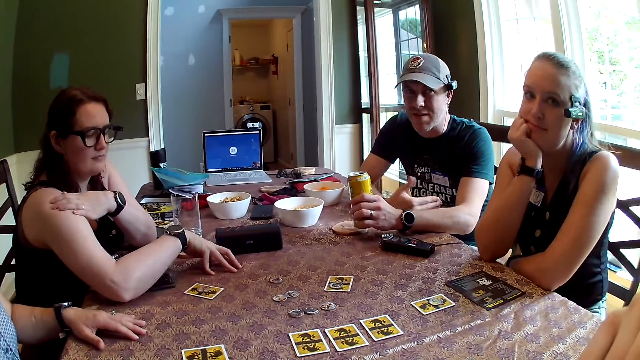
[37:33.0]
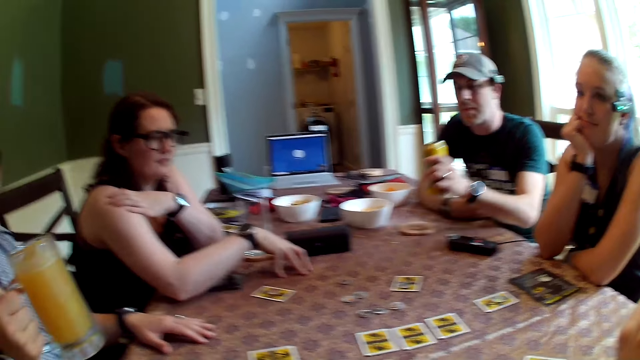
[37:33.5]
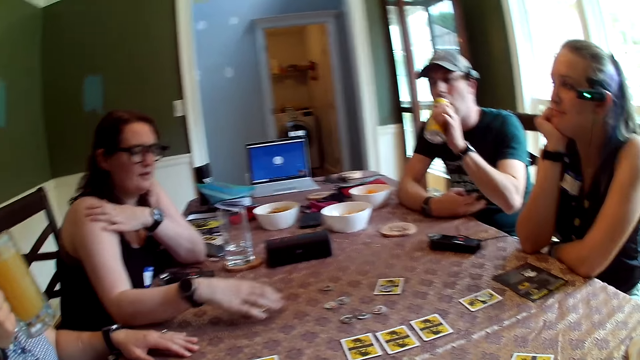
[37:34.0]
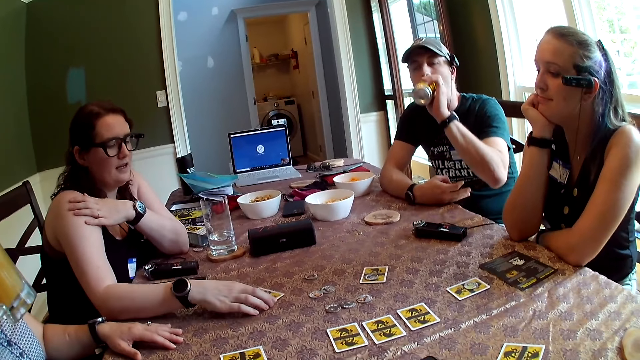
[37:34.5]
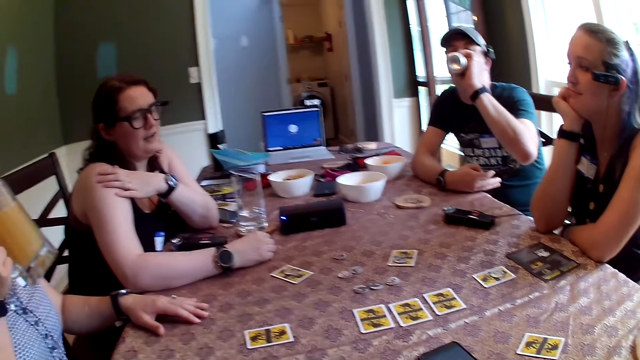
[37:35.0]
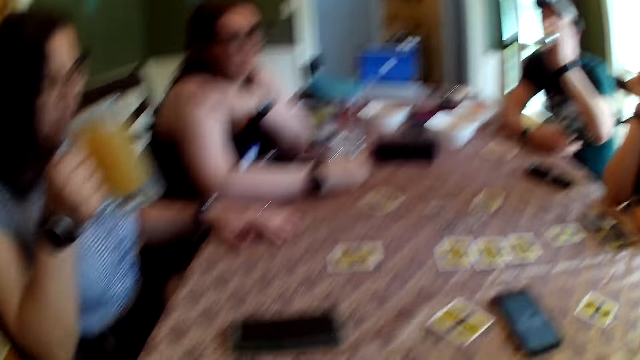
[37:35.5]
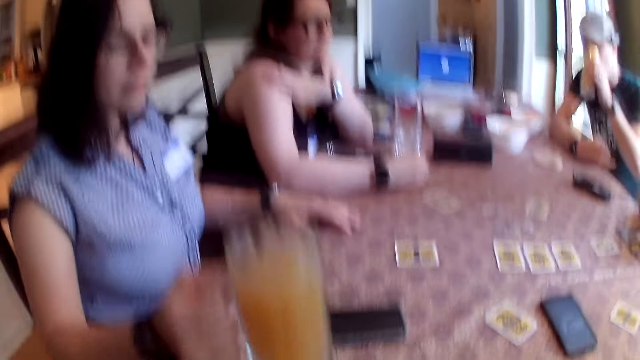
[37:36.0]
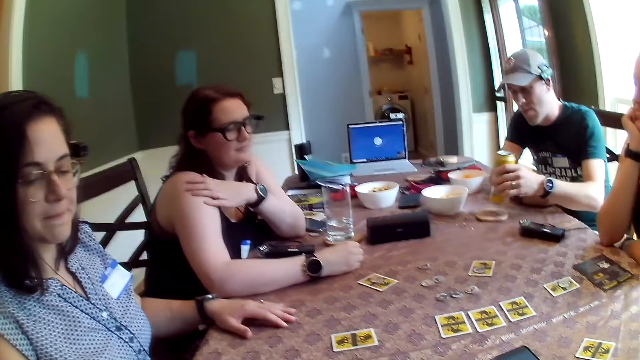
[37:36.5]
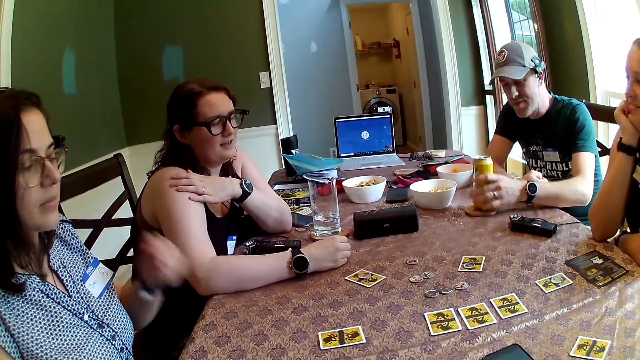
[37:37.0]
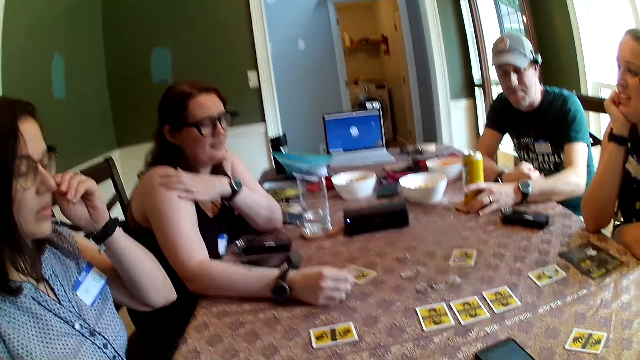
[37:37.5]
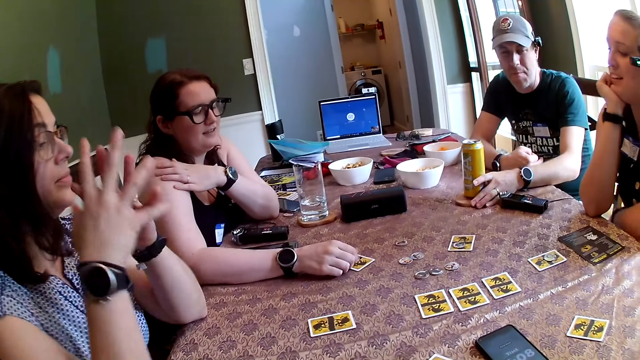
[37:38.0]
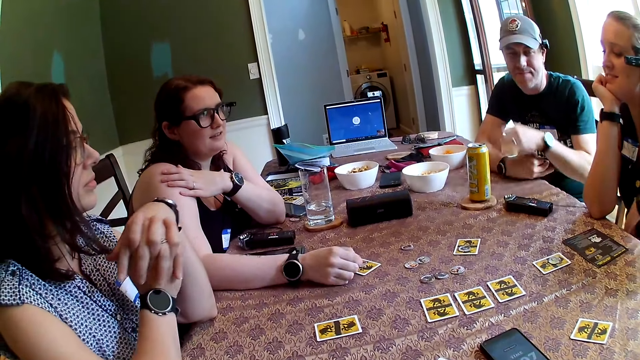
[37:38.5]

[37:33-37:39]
The camera wearer converses with group members. A woman picks up a glass of beer from the table with her right hand. Another woman removes her right hand from the table. A man drinks beer from the can of beer in his left hand. The second woman shifts the card on the table with her right hand. The first woman drinks beer from the glass of beer in her right hand. The second woman places her right hand on the table. The first woman drops the glass of beer on the table with her right hand. The man drops the can of beer on the coaster on the table with his left hand. The man shifts the coaster on the table with his left hand. The camera wearer converses with group members.

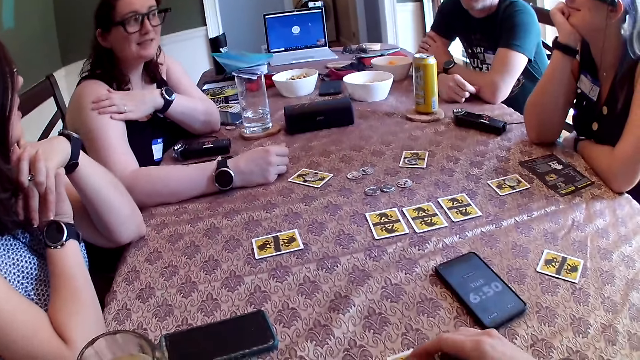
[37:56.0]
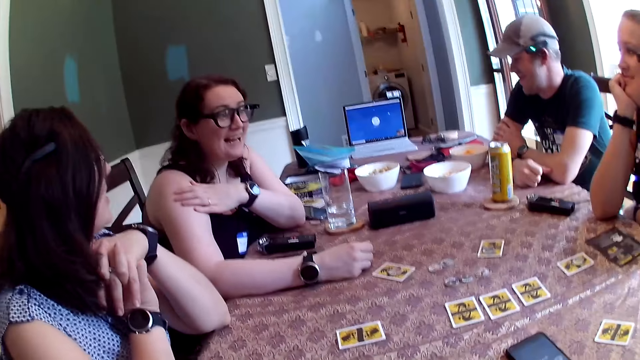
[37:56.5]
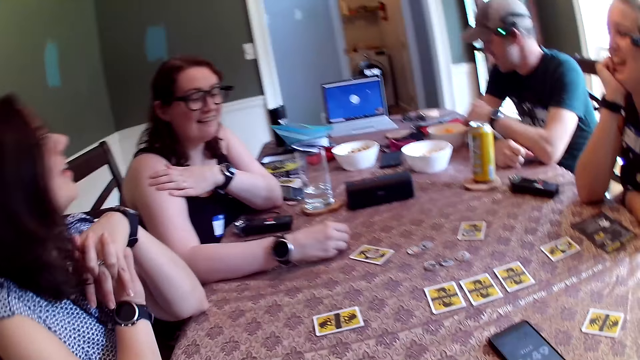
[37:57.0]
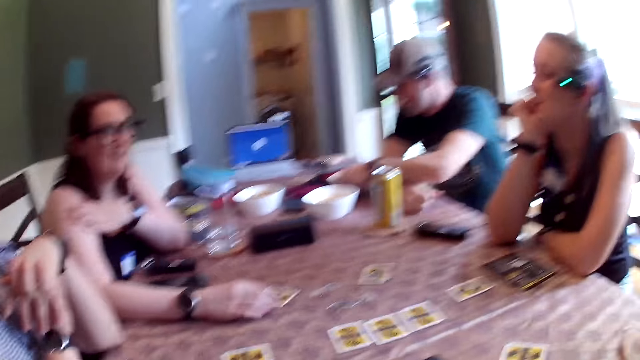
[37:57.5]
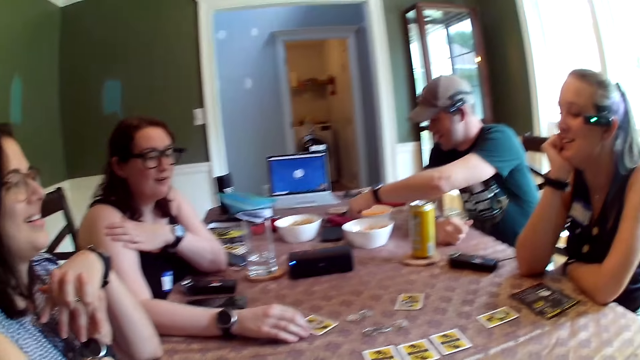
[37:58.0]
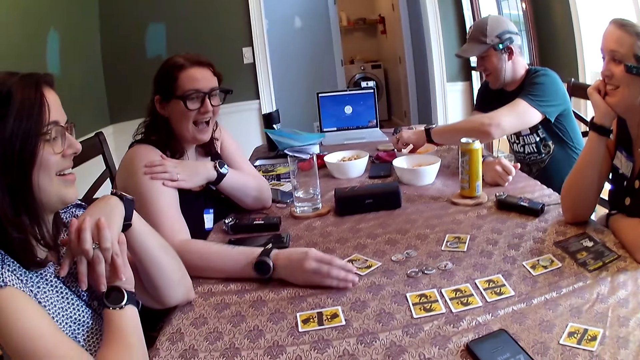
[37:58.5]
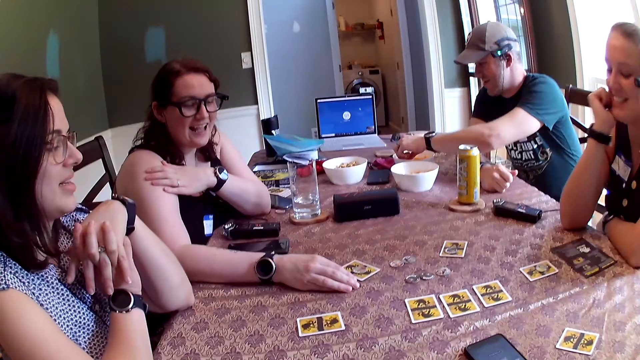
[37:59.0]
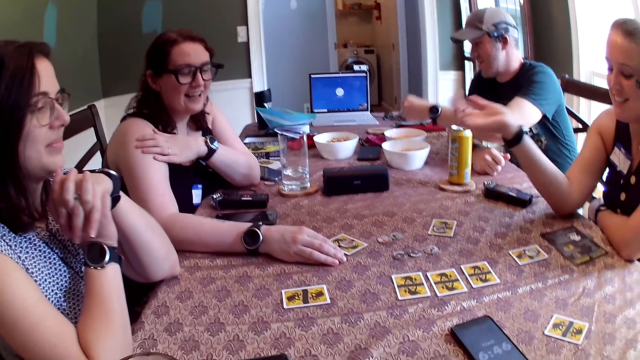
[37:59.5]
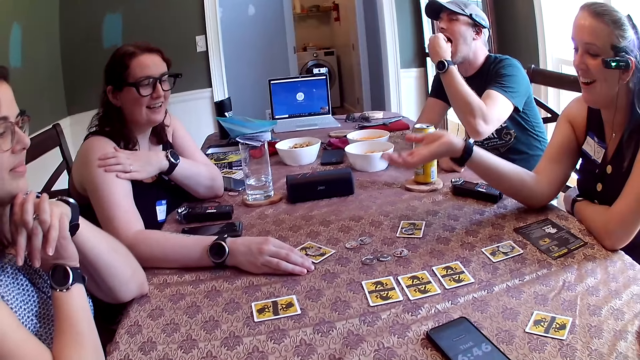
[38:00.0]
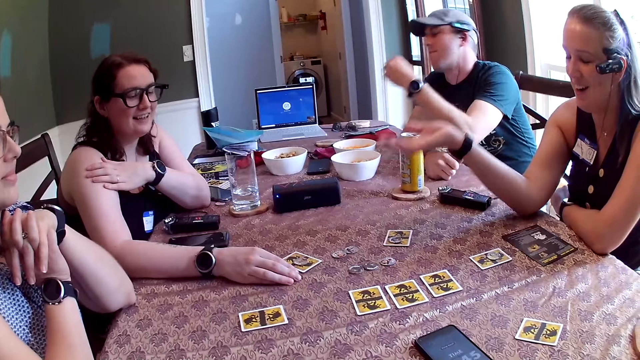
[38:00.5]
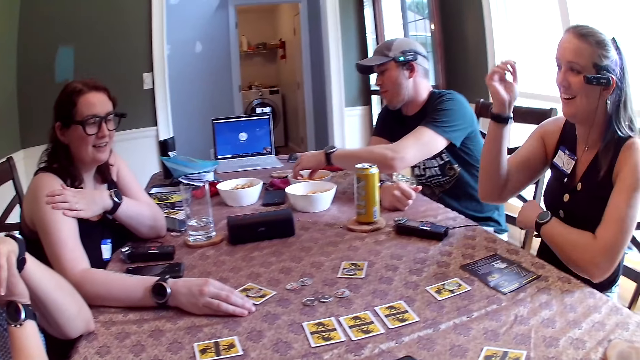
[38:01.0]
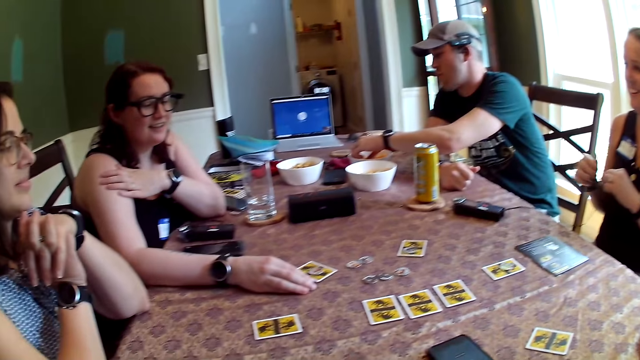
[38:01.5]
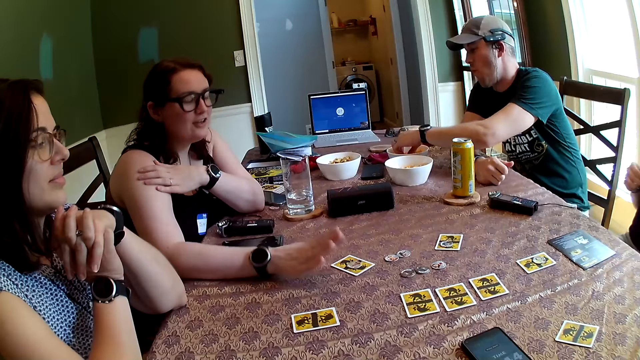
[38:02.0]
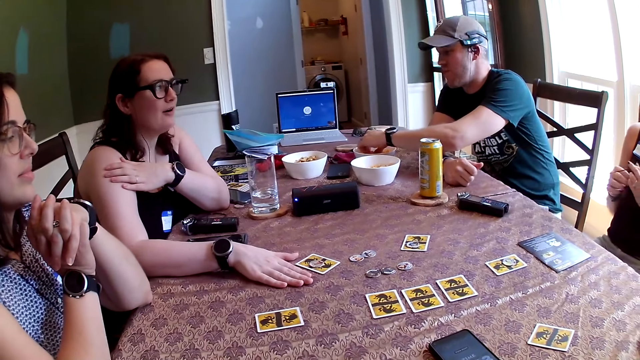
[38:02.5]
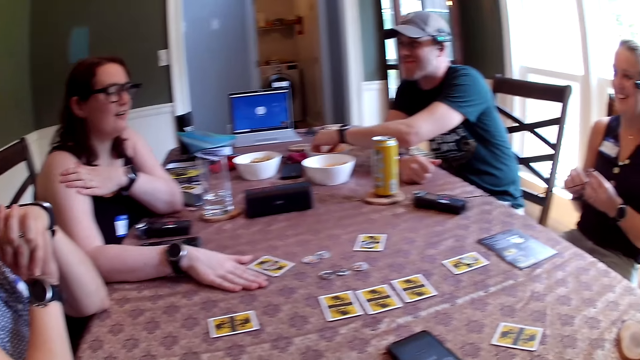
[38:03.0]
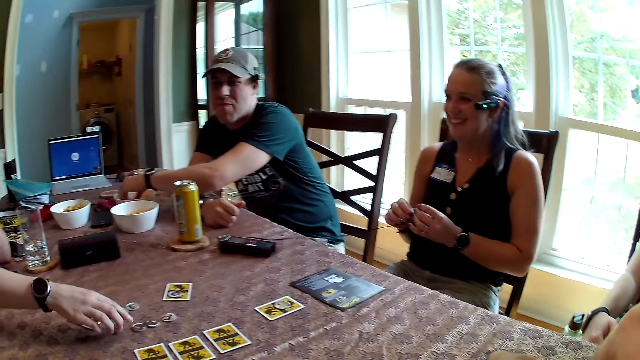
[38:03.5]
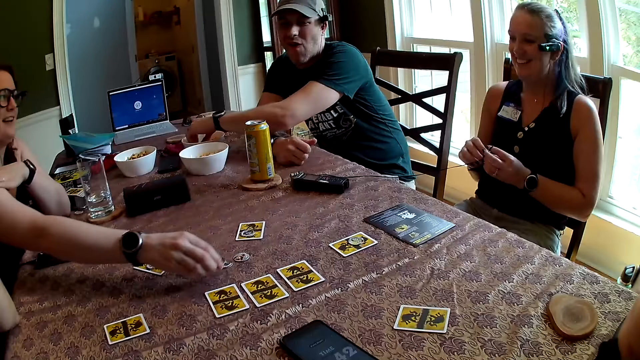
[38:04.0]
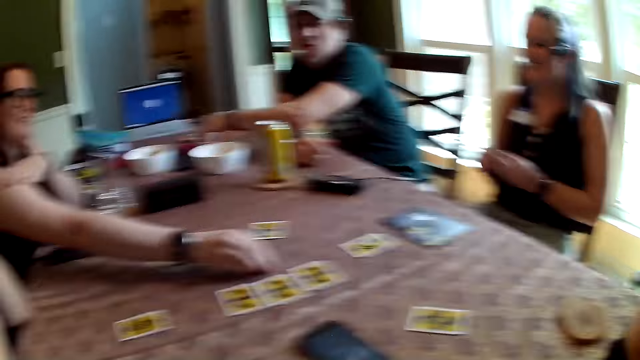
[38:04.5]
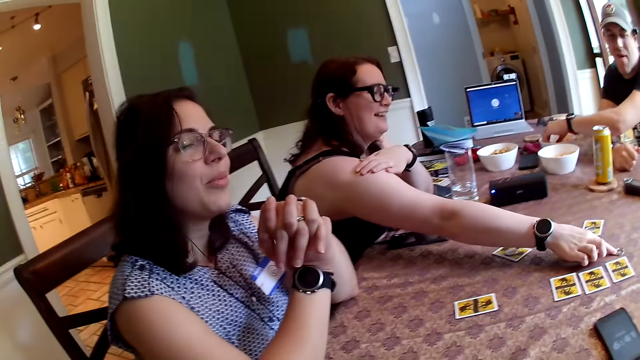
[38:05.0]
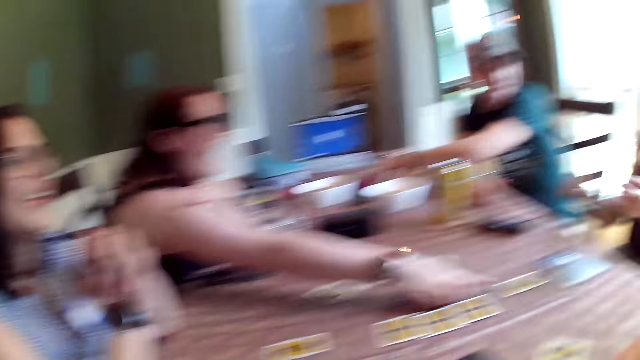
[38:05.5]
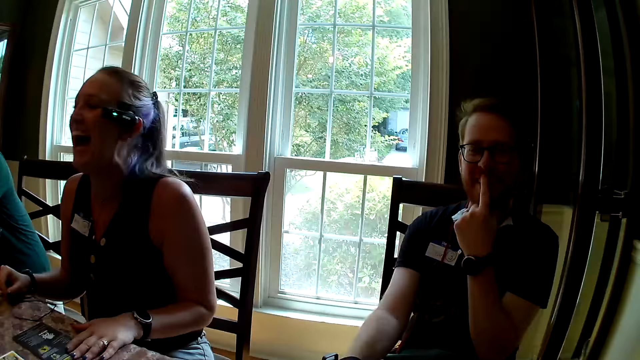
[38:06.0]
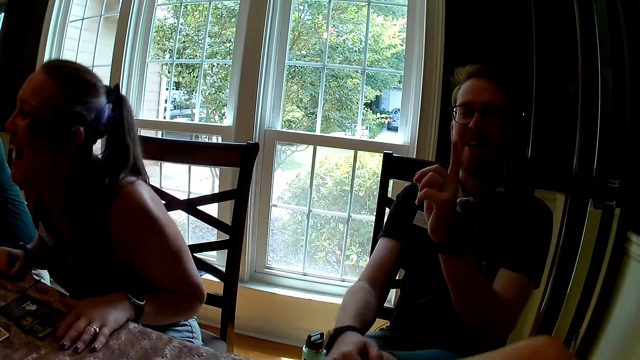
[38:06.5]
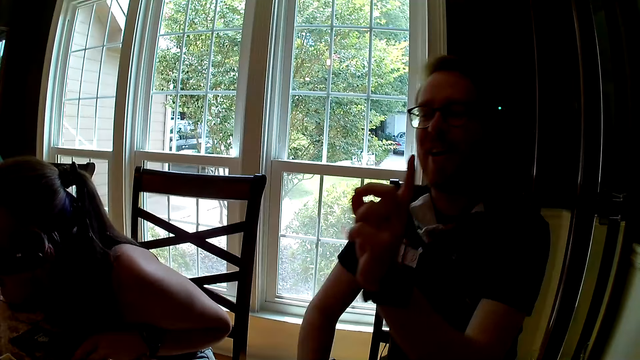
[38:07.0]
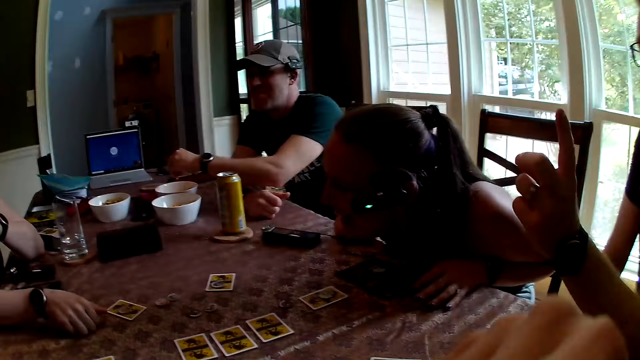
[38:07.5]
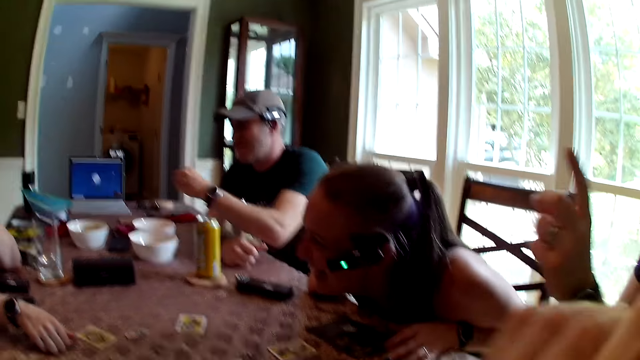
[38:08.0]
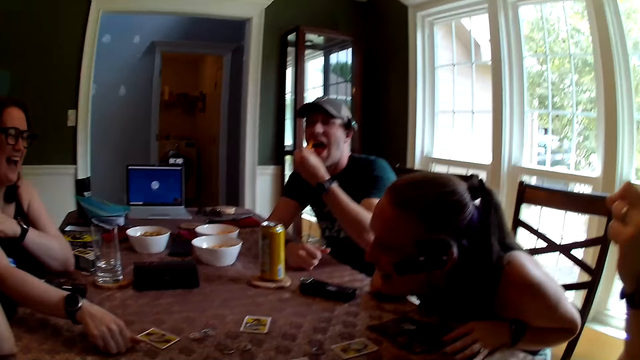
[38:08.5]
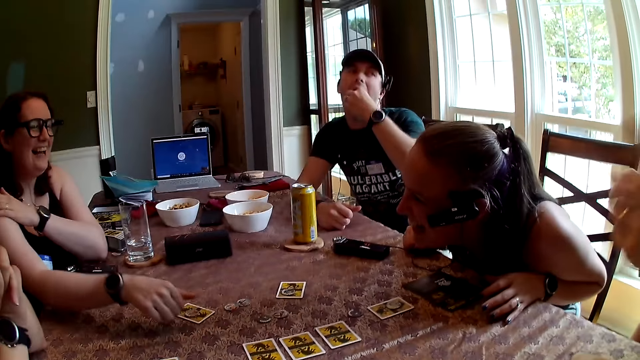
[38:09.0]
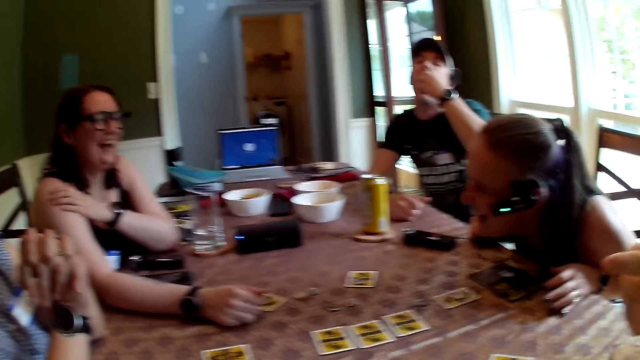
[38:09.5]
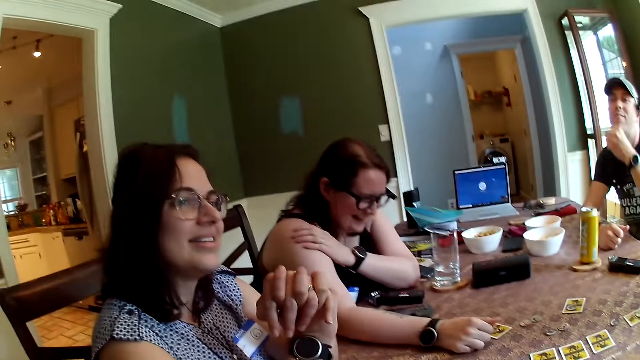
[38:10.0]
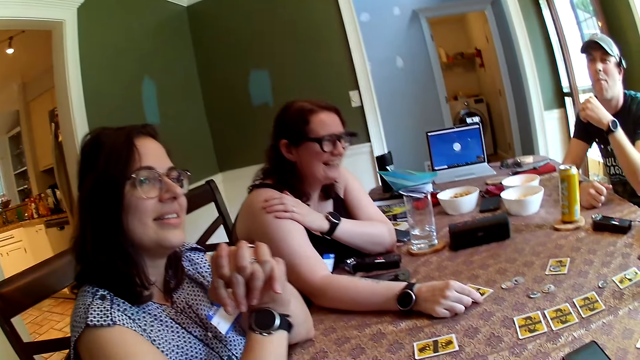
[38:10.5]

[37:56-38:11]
The man turns a white bowl on the table with his left hand. He picks corn puffs from the white bowl on the table with his left hand. He puts the corn puffs in his mouth with his left hand. A woman removes her right hand from the table. The man puts his left hand in the white bowl on the table. Another woman hits the table with her right hand and interacts with the group of people round the table. The other woman picks a poker chip from the table with her right hand, drops the poker chip on the table with her right hand, and pushes the poker chip on the table with her right hand. The man picks corn puffs from the white bowl on the table with his left hand. He puts the corn puffs in his mouth with his left hand.
